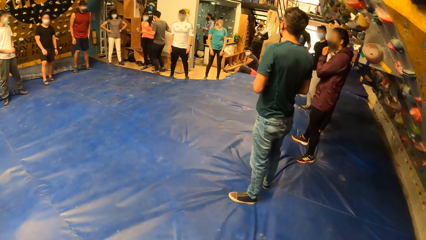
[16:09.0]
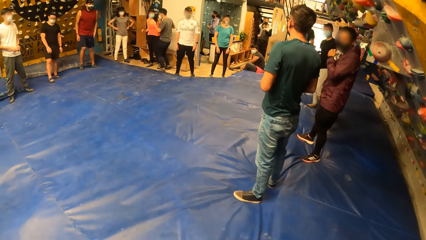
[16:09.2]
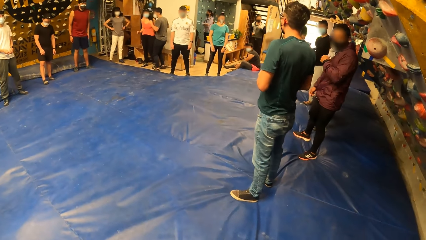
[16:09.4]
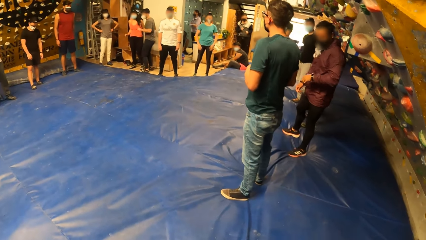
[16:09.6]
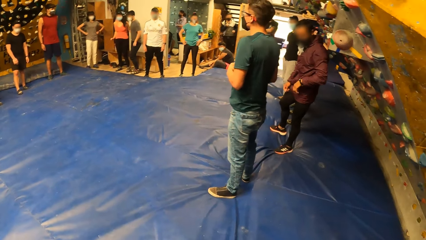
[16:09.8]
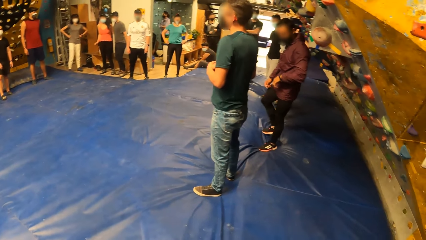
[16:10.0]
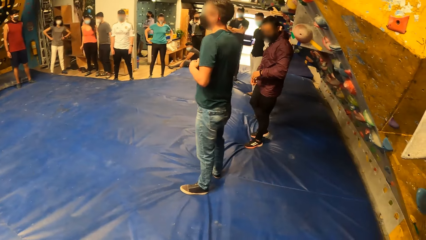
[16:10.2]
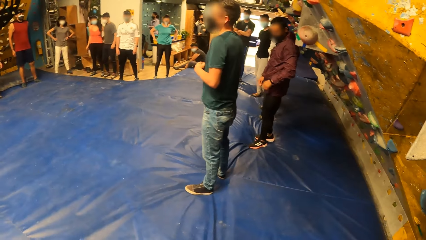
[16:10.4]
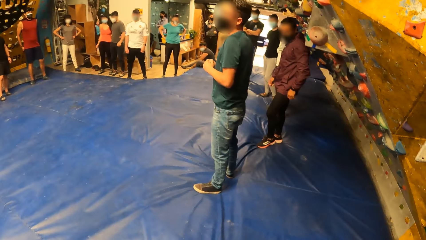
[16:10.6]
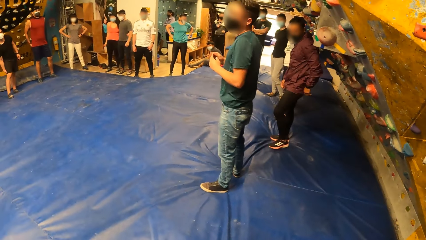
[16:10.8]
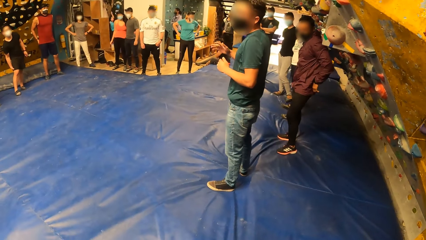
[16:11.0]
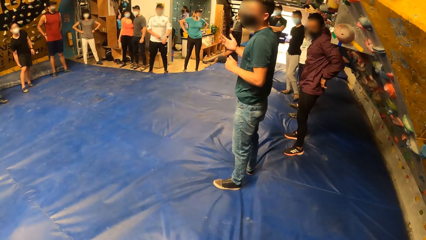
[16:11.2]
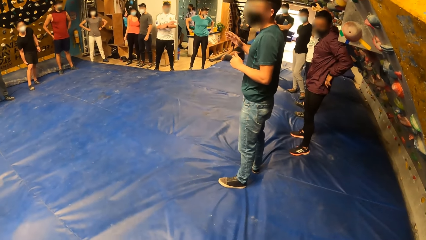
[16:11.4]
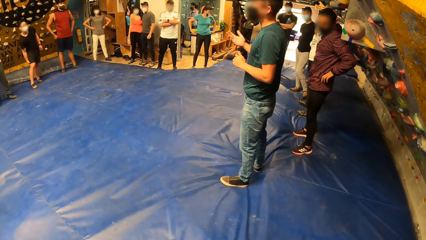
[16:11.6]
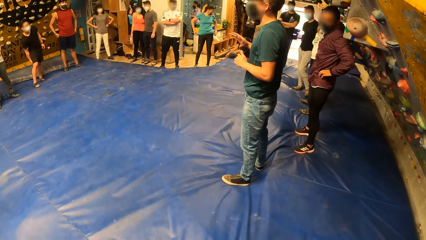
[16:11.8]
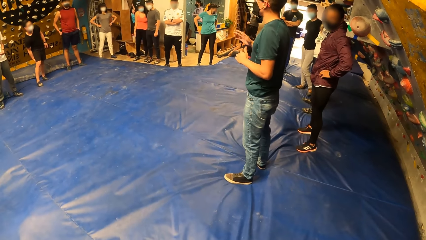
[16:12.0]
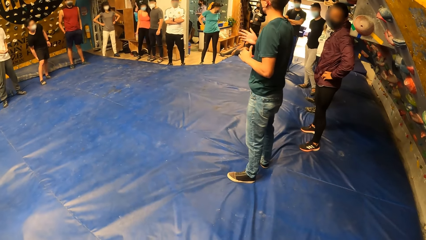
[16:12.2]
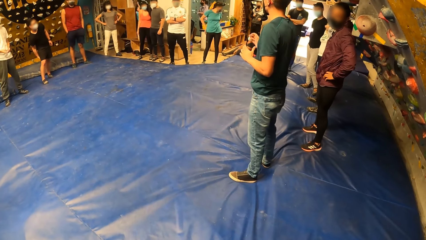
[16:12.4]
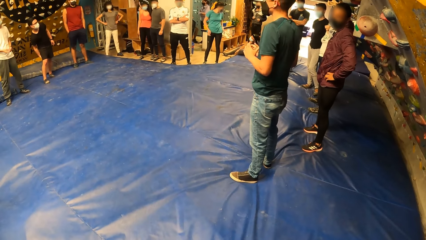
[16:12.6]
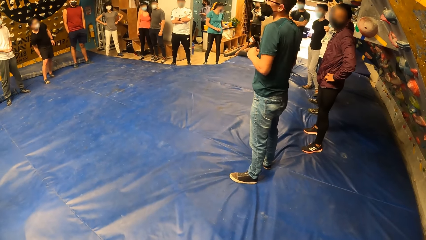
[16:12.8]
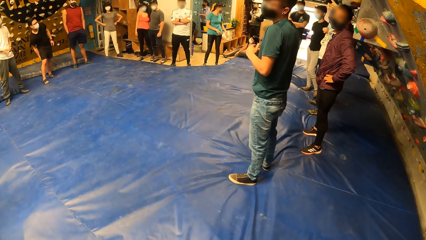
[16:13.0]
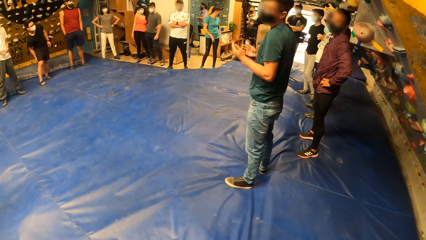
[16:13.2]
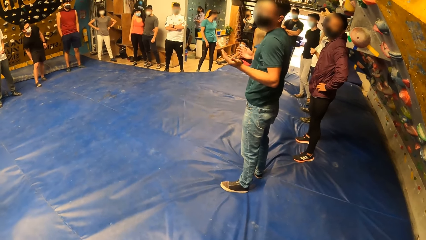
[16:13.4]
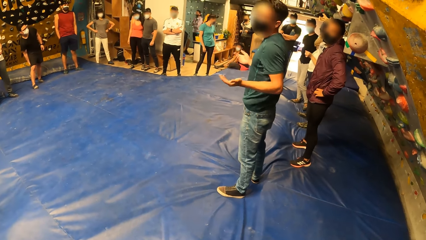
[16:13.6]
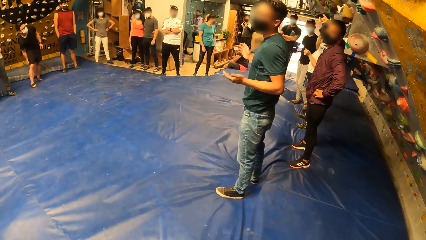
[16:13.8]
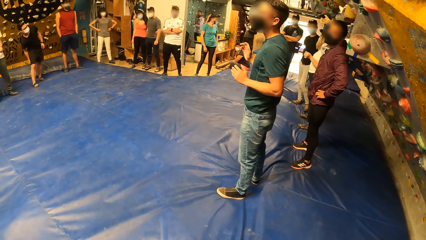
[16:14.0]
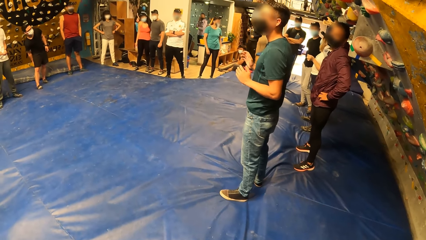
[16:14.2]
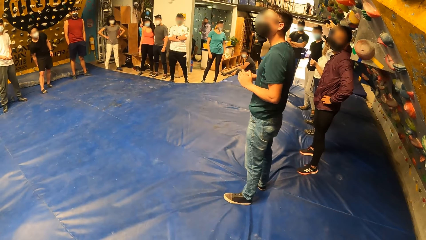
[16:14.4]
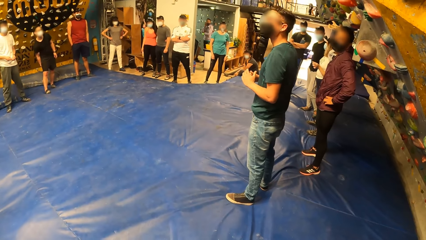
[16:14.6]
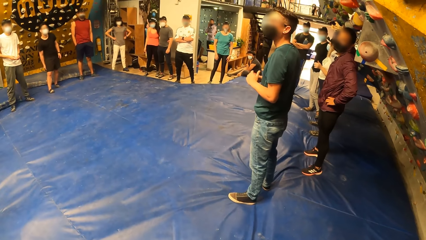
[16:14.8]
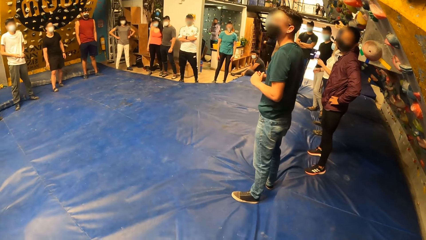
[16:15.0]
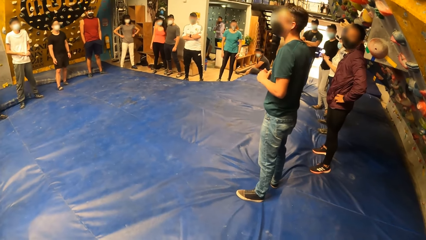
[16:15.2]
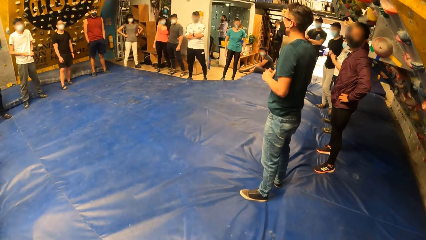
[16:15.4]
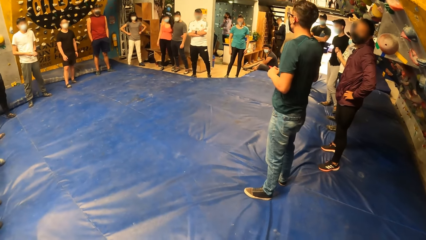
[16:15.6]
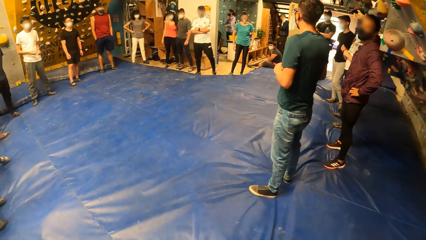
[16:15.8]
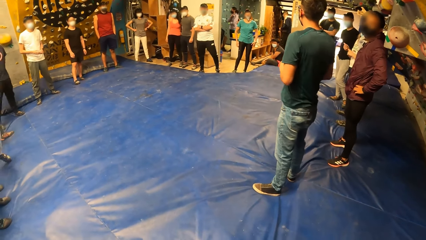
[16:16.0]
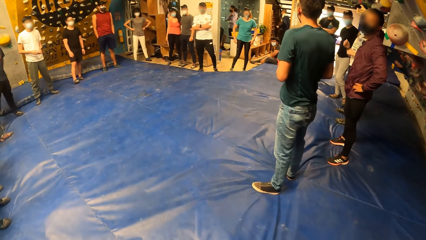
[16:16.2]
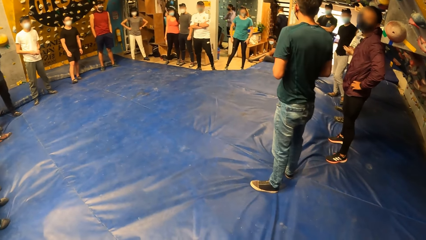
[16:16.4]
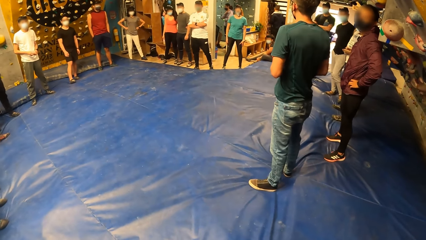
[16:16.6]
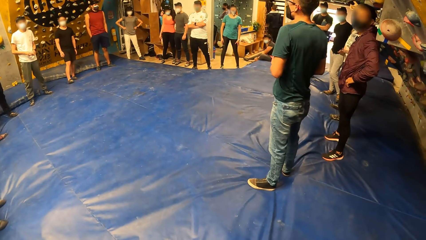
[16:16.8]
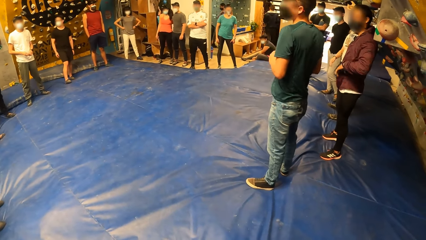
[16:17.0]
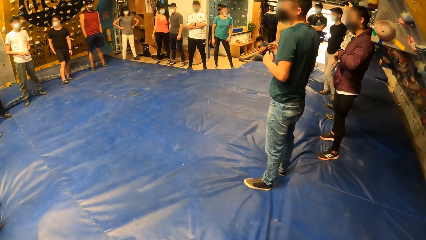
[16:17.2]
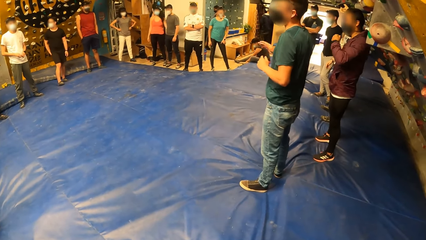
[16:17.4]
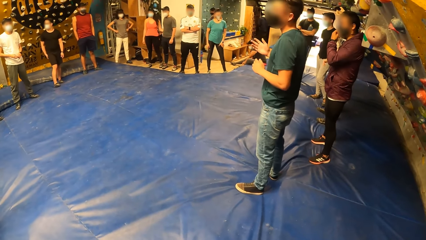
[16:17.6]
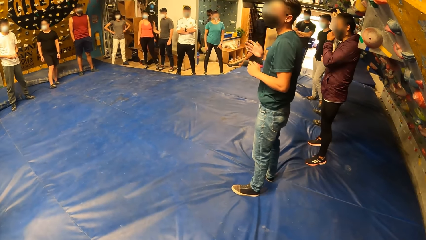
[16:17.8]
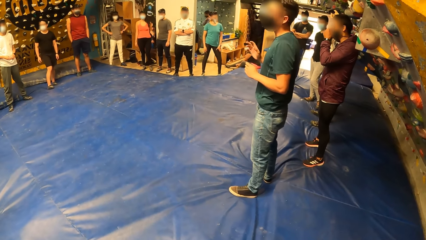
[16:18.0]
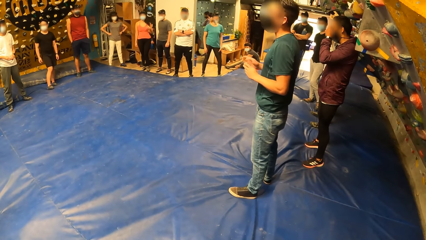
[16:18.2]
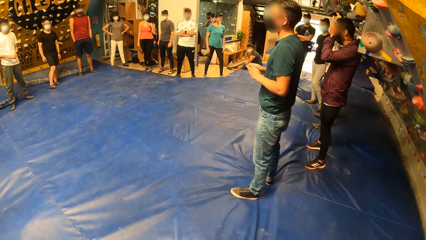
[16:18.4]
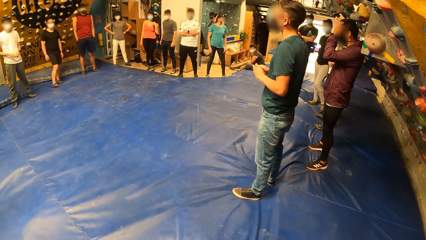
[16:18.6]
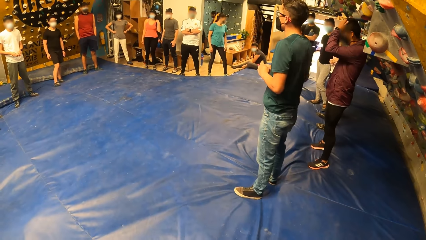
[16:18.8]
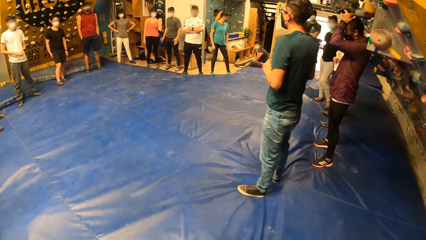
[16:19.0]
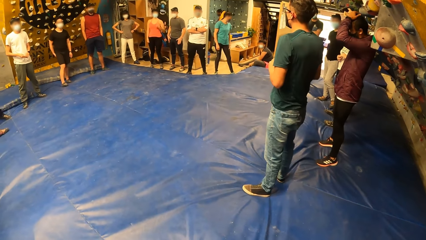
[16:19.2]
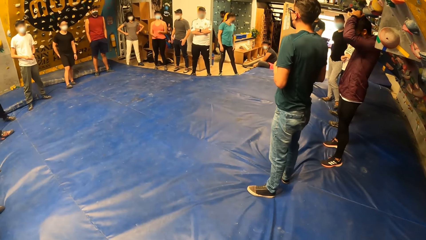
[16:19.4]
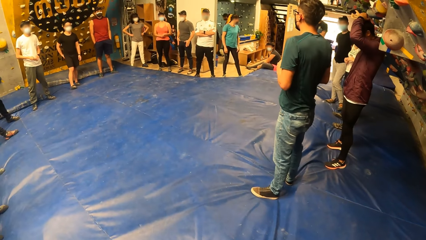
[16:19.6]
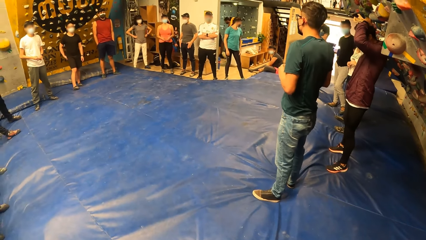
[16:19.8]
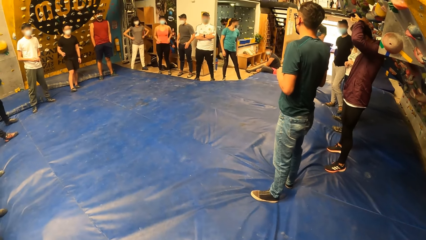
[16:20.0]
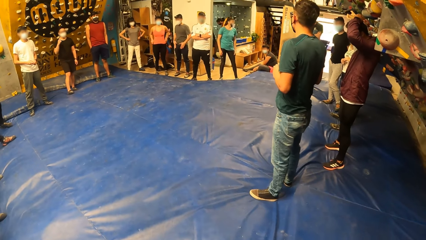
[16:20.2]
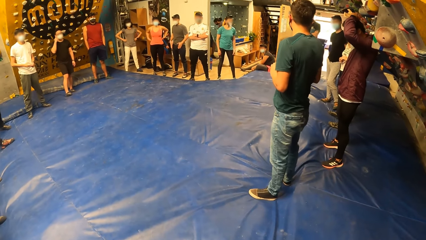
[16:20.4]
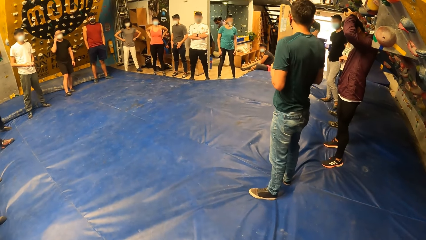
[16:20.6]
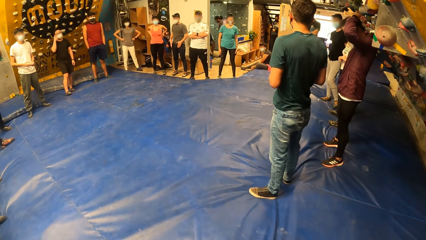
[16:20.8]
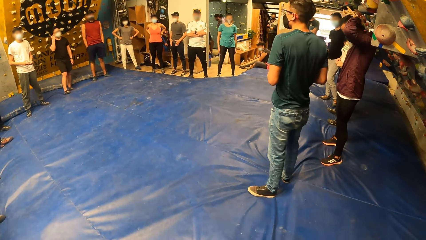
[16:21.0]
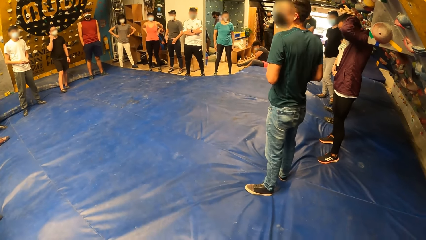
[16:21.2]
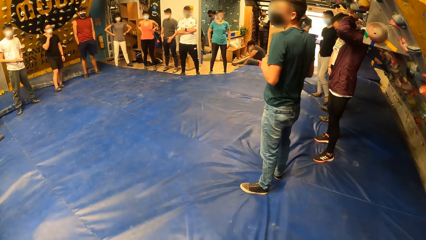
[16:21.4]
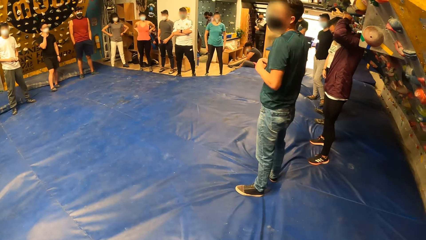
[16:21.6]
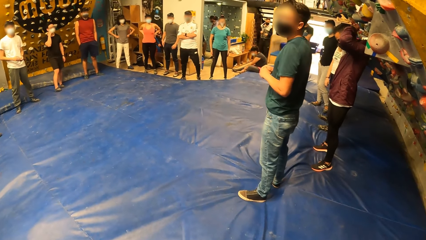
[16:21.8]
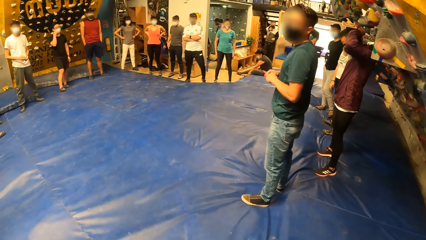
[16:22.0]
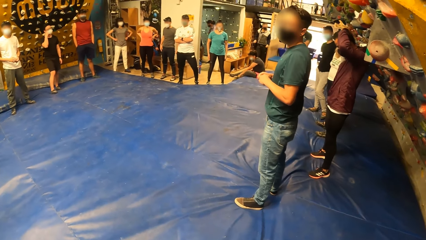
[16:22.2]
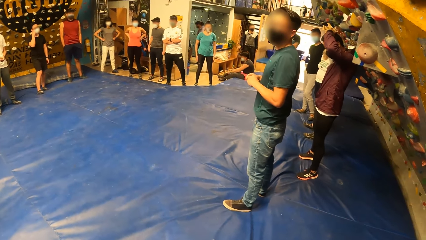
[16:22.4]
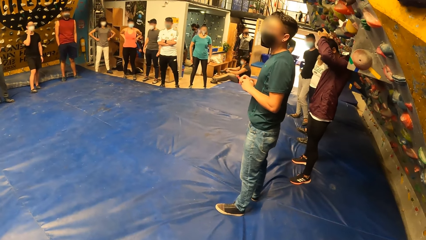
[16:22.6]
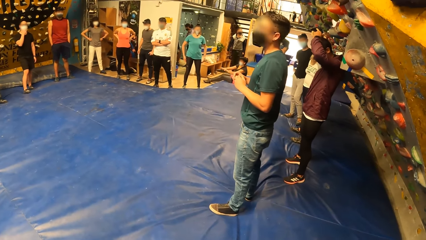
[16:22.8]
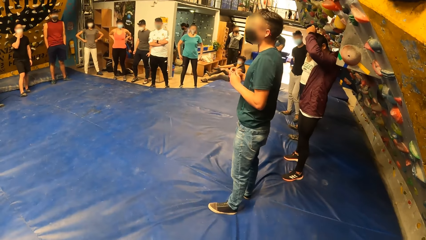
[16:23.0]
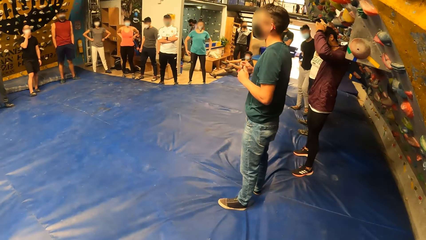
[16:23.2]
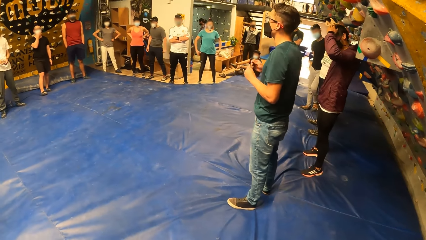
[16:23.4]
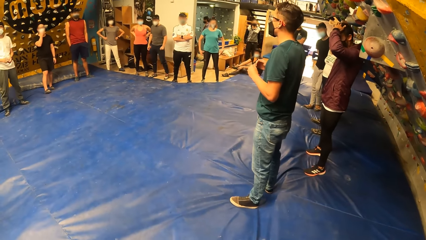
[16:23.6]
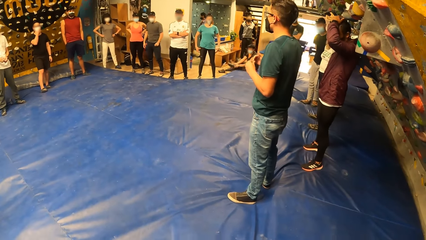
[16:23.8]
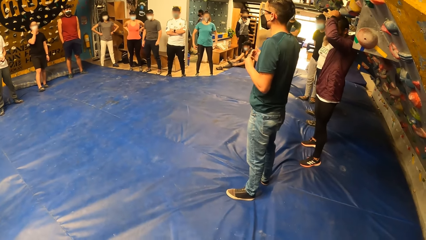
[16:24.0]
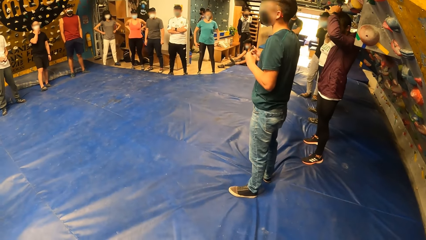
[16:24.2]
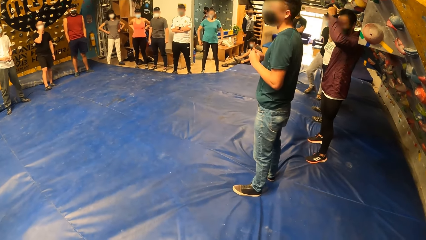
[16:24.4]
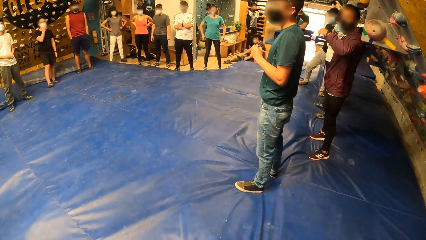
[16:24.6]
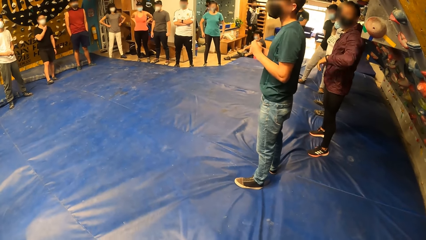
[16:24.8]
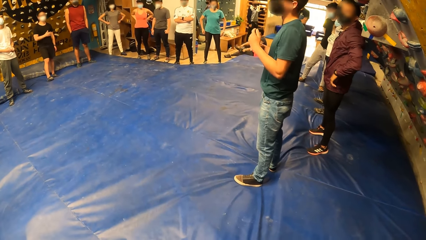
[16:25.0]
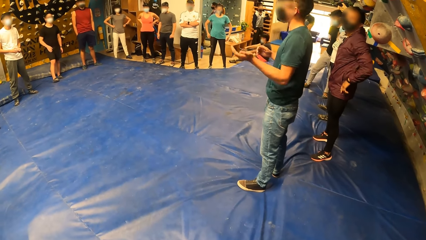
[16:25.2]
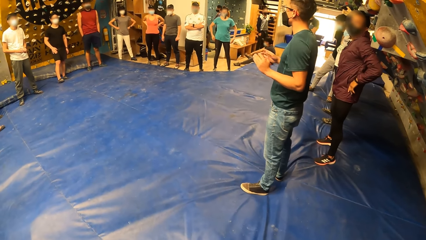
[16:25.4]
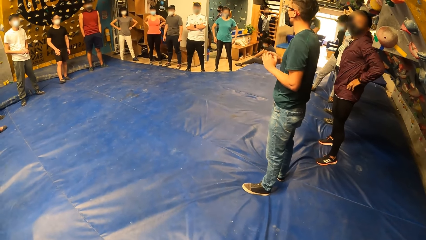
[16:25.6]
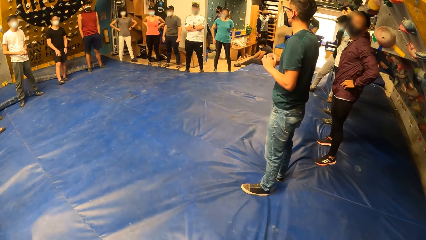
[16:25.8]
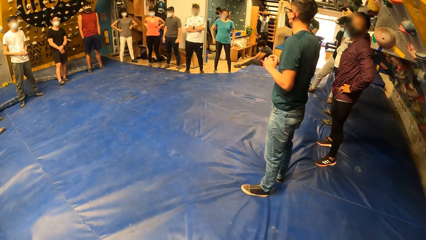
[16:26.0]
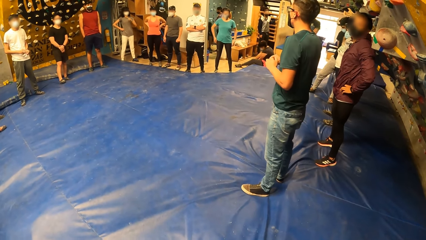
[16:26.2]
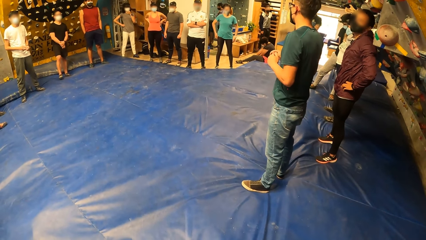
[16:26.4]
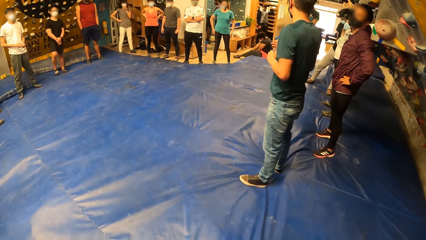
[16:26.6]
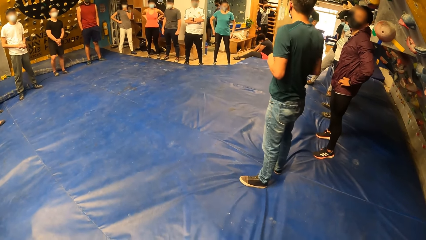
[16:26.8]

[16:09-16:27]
The man puts his left hand on his waist. The man puts his left hand on his head. The man rubs his head with his left hand. The man puts his left hand on his waist.
